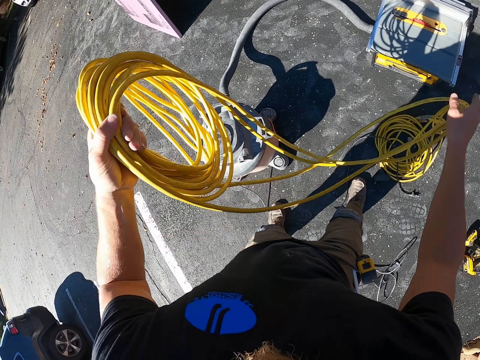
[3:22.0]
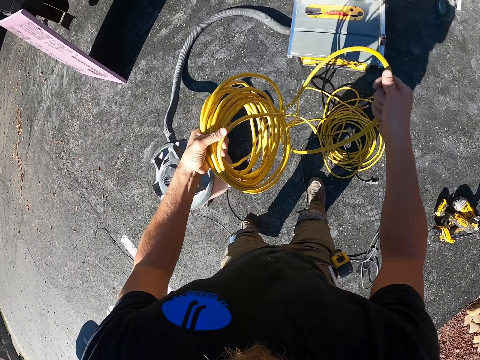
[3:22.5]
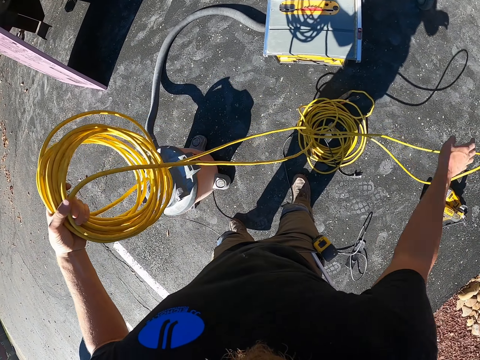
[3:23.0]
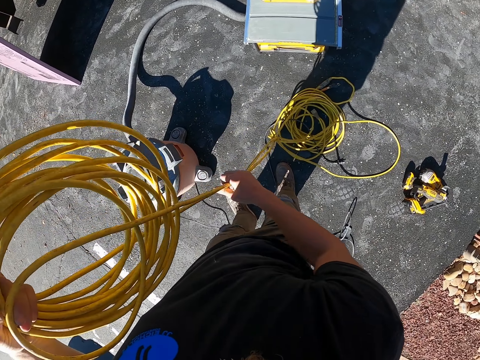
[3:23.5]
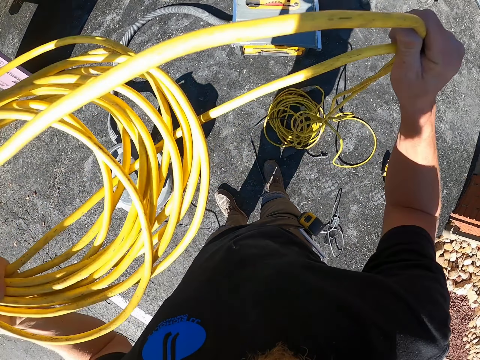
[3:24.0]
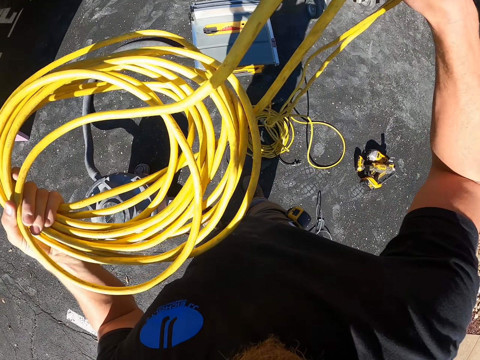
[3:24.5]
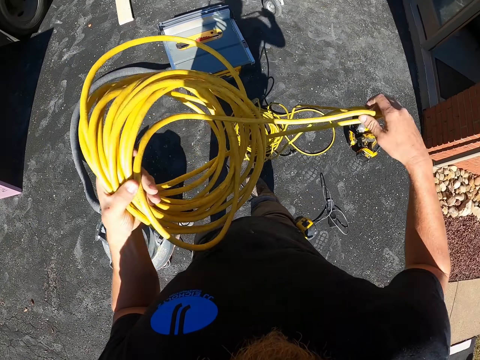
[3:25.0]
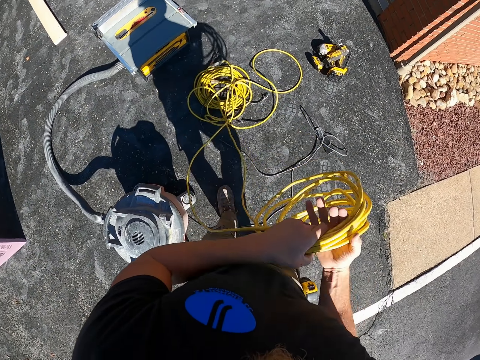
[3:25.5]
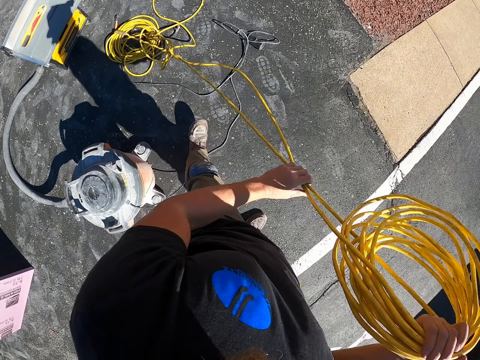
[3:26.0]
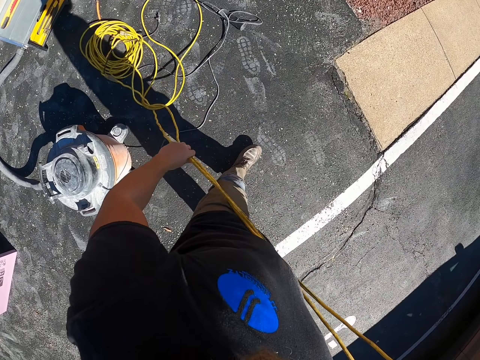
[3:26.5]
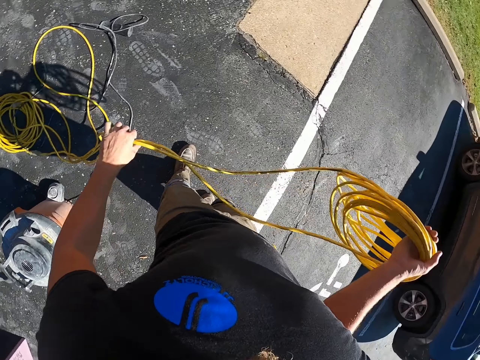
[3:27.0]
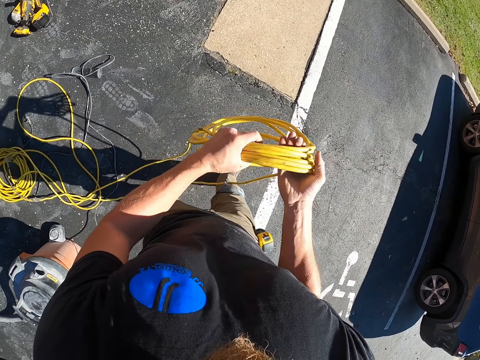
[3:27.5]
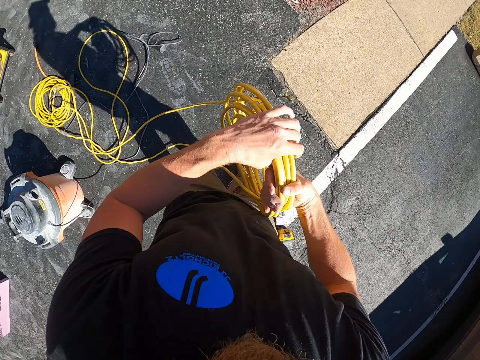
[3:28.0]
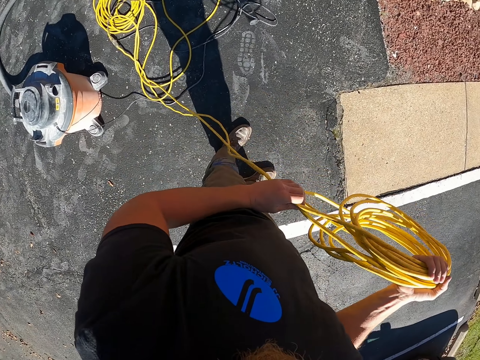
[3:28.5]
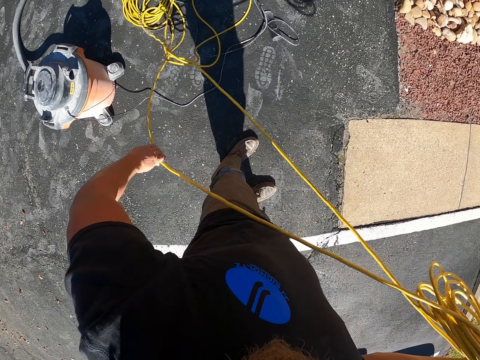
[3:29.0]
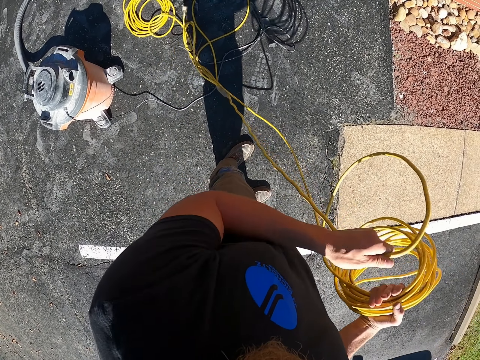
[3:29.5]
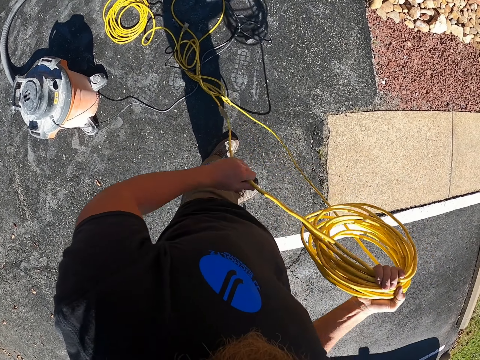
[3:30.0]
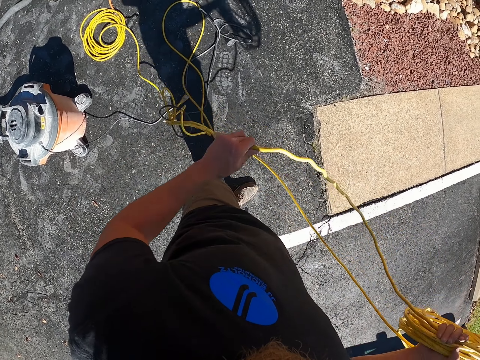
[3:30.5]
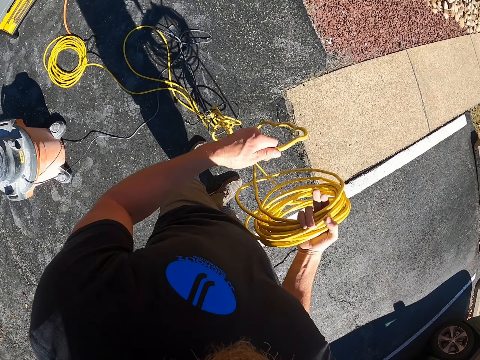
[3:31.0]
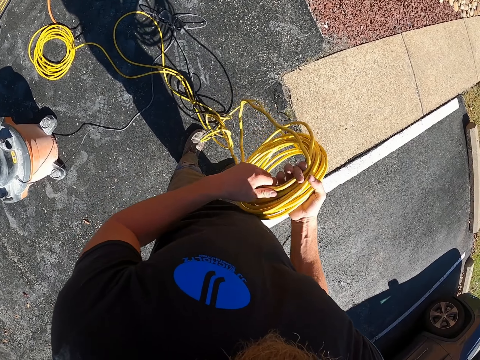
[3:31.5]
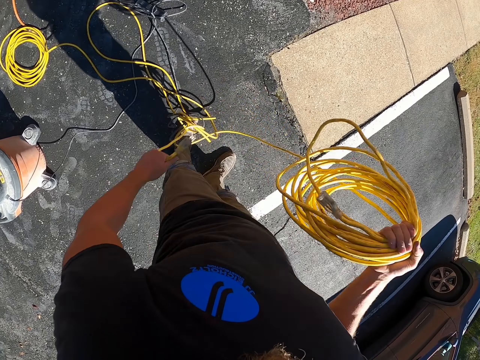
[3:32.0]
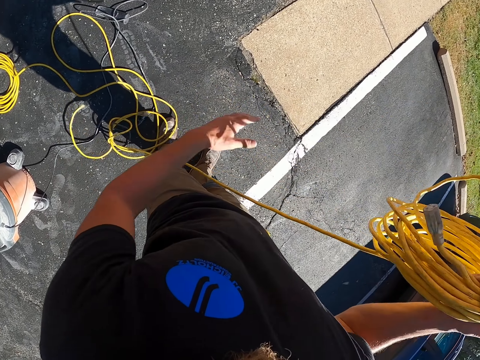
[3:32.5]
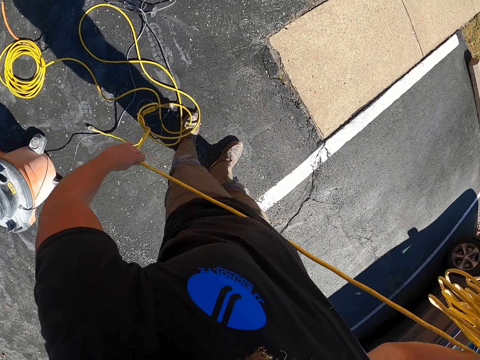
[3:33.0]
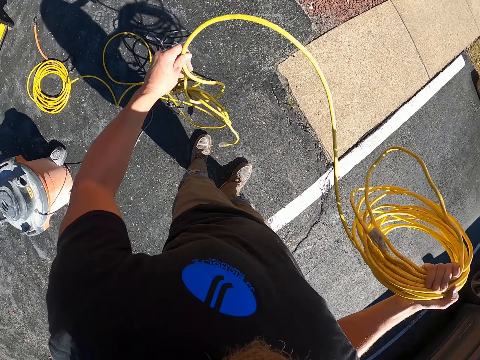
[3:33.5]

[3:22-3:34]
The camera wearer holds the pipe. They pull the pipe. They fold the cable.

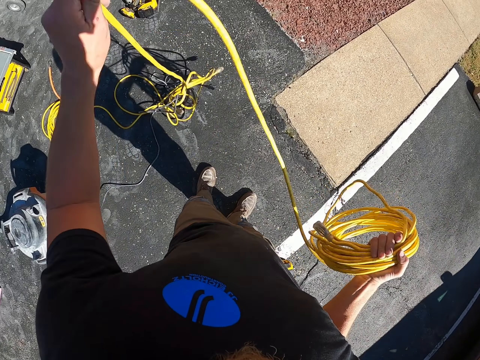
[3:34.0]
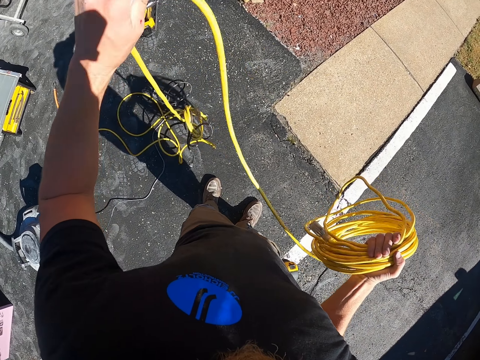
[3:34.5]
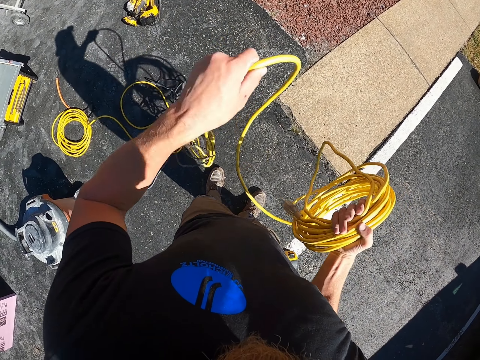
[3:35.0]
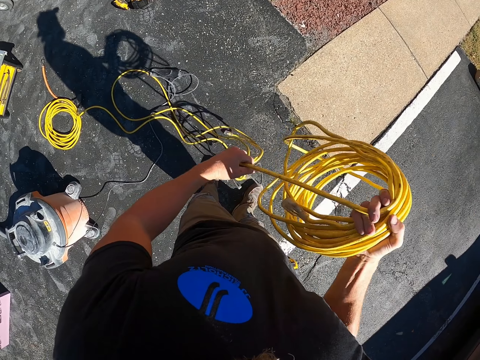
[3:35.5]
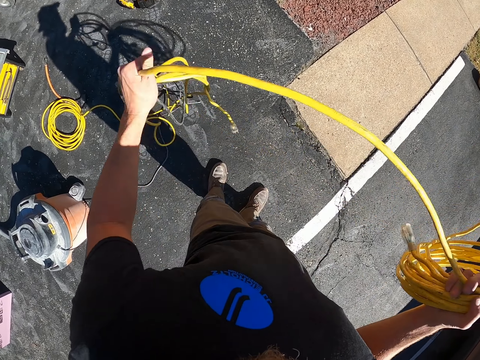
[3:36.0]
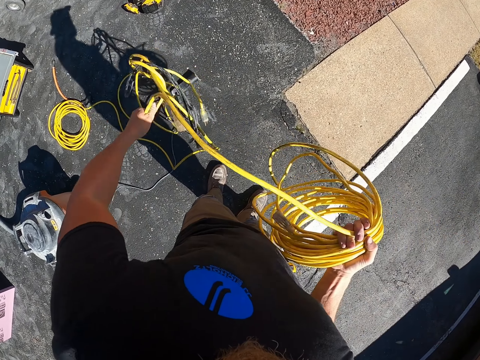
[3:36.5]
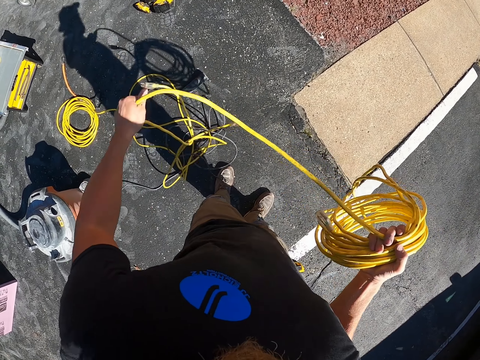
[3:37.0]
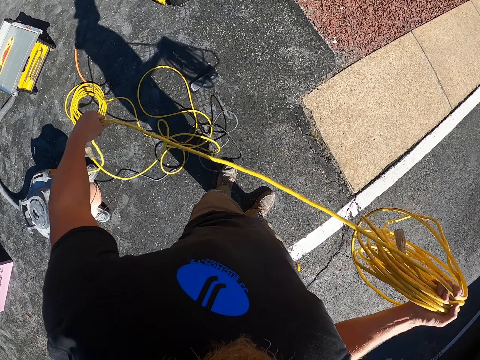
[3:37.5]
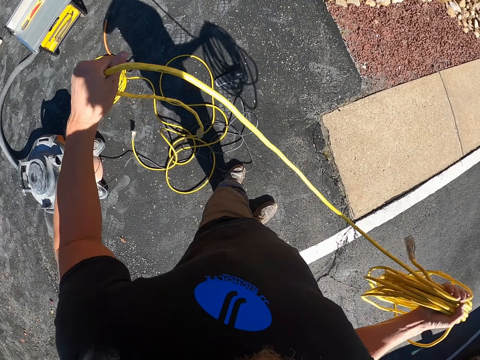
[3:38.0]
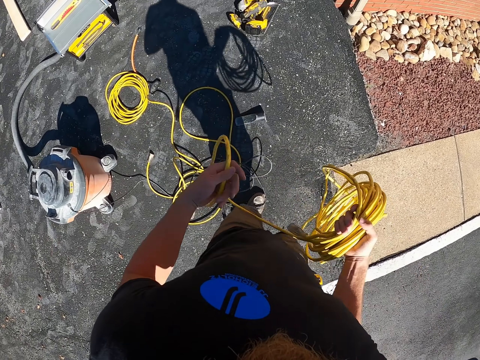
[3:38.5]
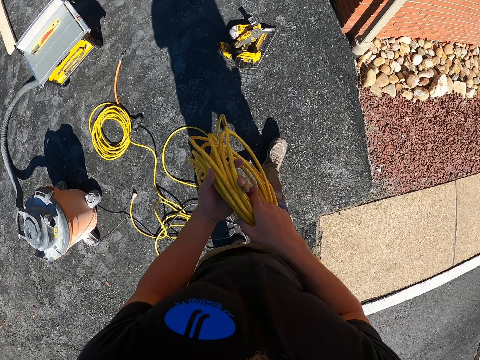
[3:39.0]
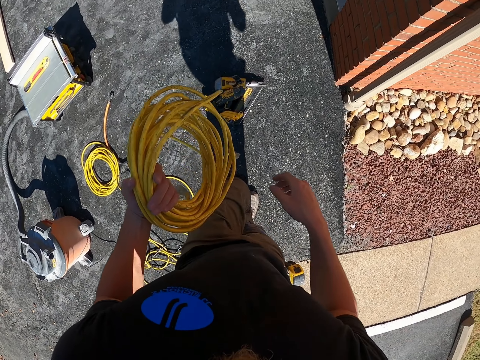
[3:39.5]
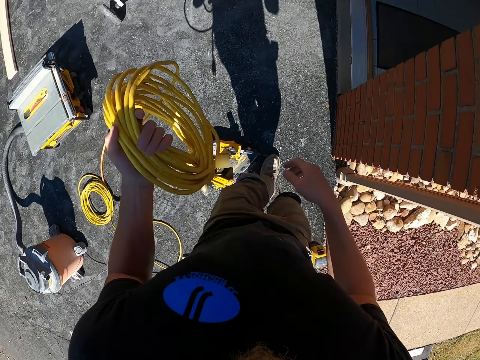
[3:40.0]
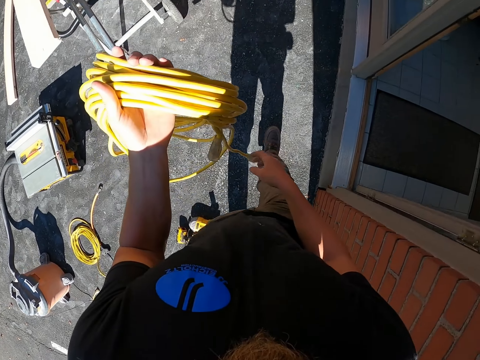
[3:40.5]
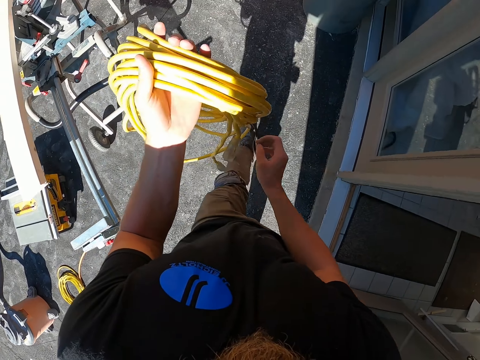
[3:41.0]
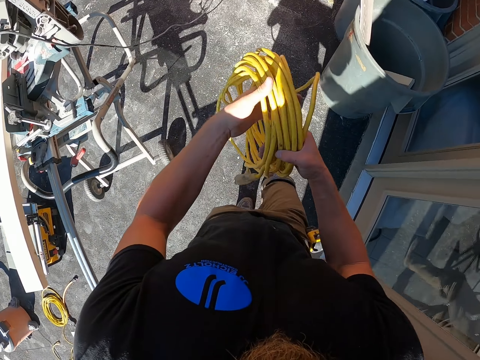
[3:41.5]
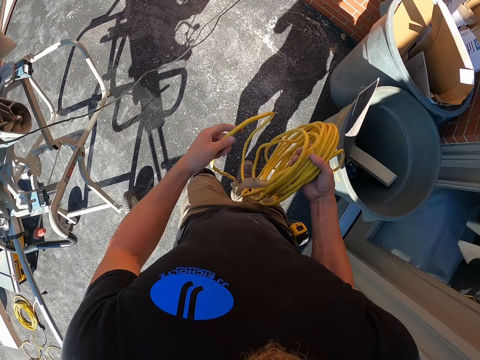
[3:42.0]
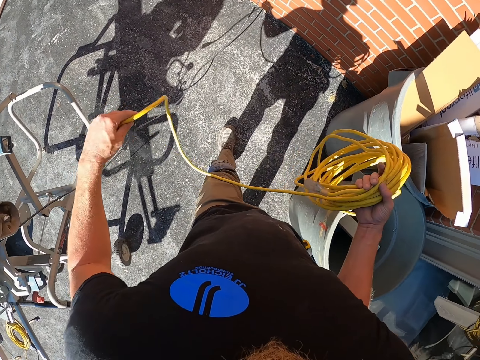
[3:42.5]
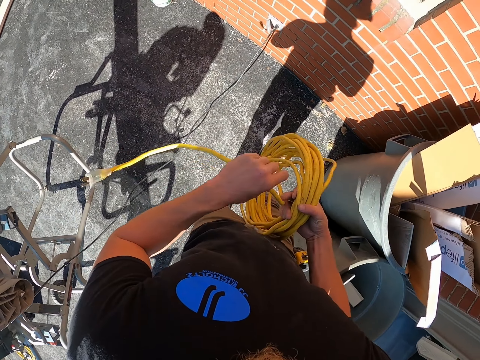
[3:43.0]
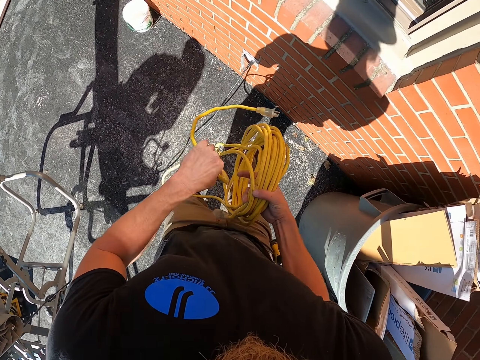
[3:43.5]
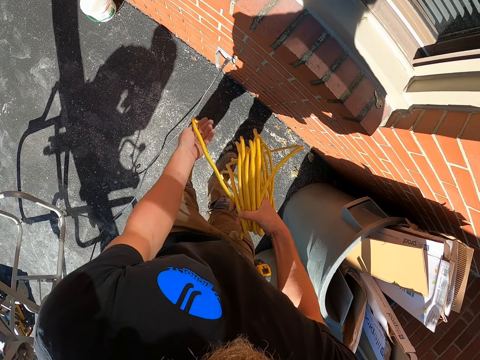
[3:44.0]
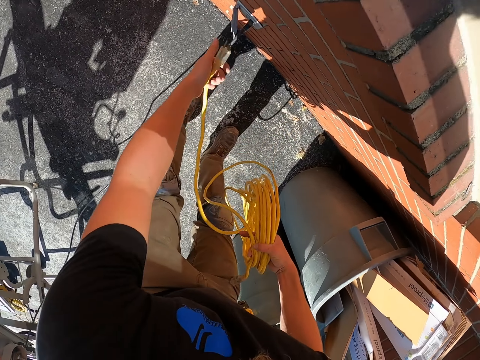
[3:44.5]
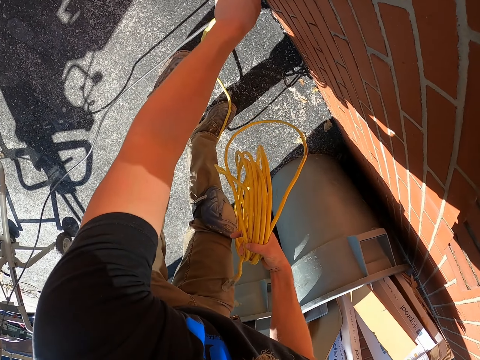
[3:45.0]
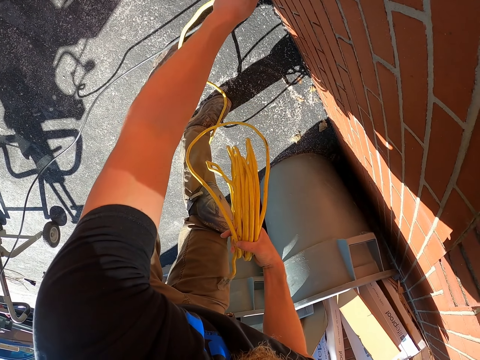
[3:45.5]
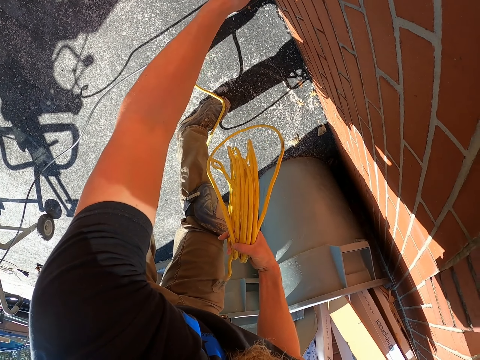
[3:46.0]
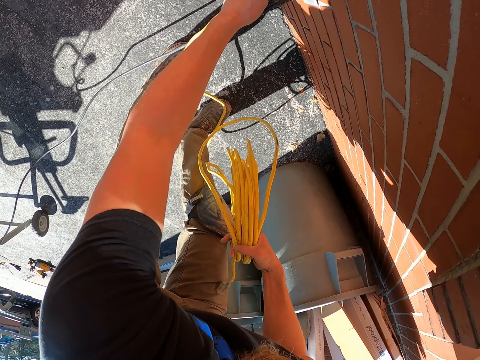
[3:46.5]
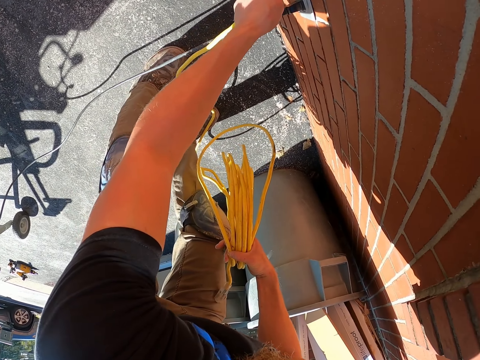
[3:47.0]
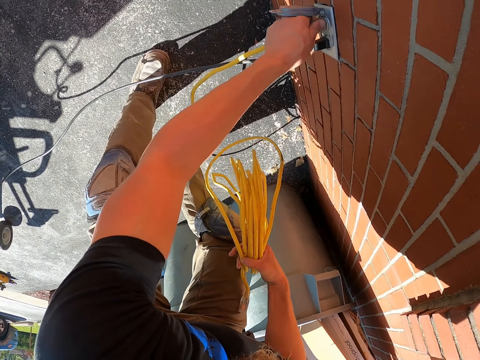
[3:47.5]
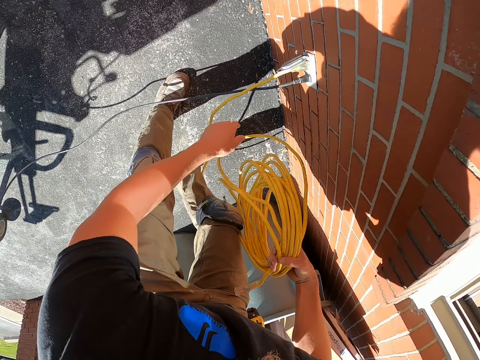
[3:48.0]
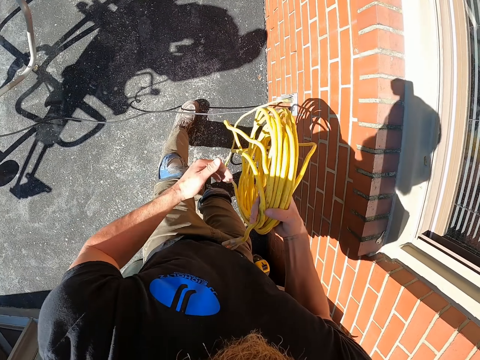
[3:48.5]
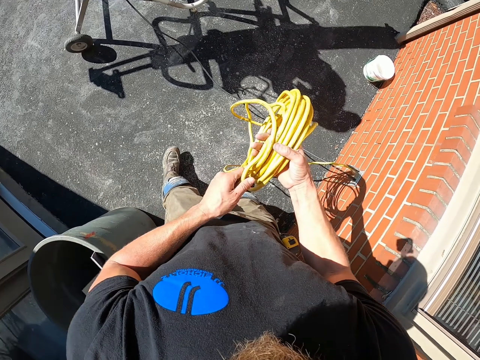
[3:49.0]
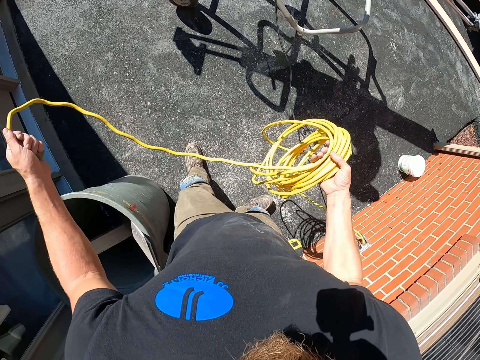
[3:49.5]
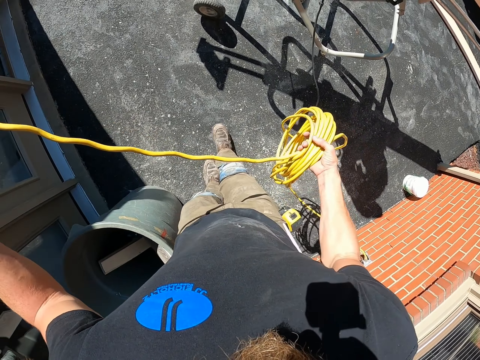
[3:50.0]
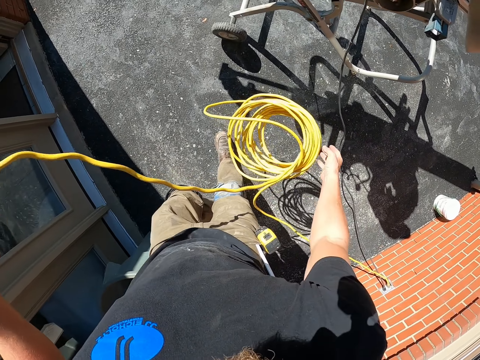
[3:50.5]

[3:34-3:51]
The camera wearer folds the pipe on the hand. They shake the pipe. They hold the pipe. They walk toward the wall. They hold the pipe. They fix the pipe on the wall. They plug the cable to the socket. They hold the pipe. They drop the cable on the ground.
